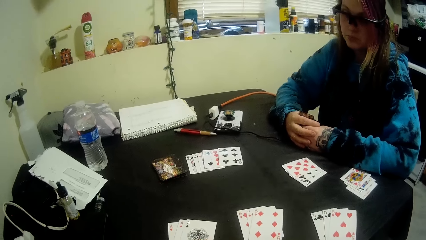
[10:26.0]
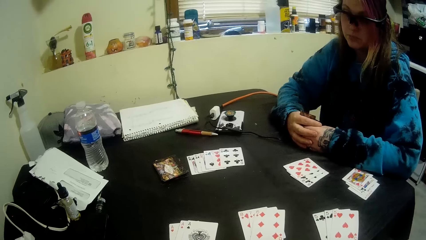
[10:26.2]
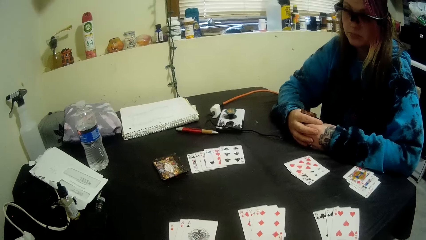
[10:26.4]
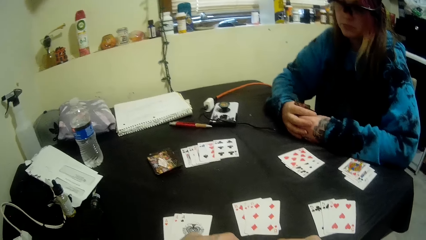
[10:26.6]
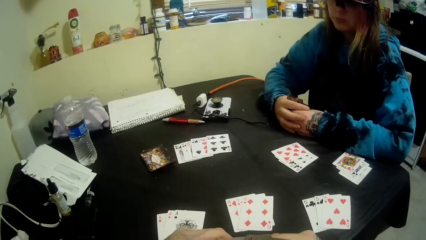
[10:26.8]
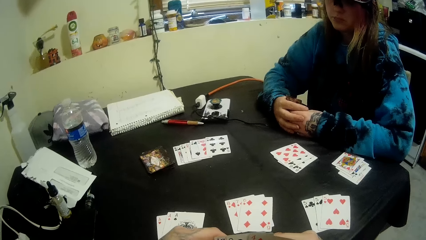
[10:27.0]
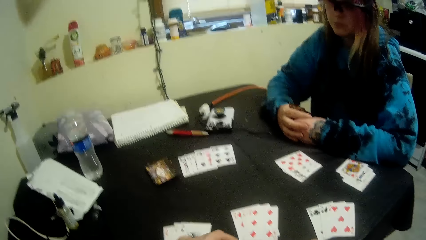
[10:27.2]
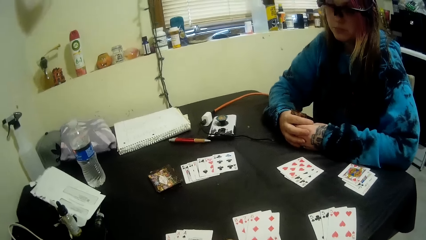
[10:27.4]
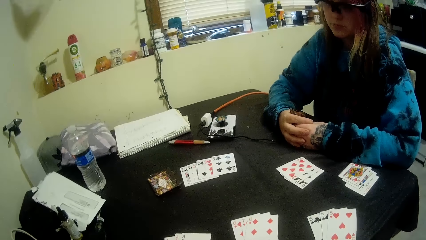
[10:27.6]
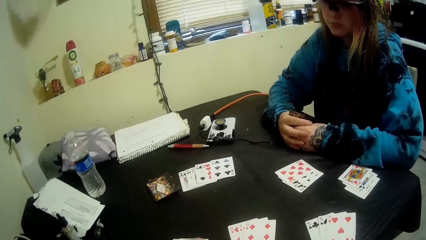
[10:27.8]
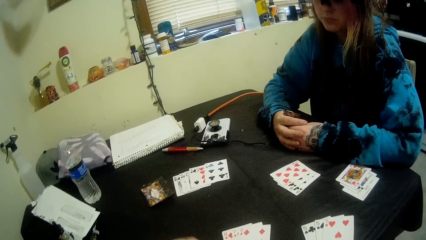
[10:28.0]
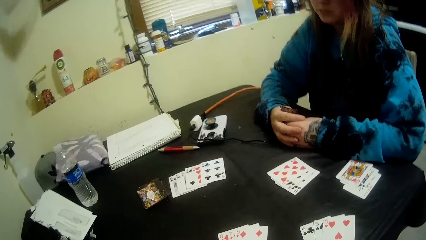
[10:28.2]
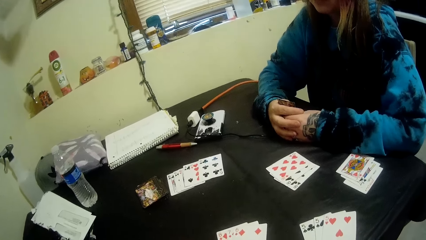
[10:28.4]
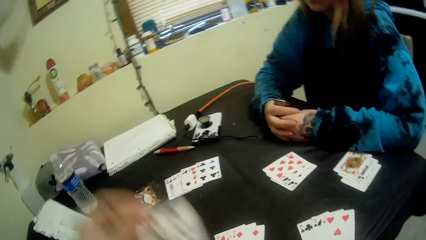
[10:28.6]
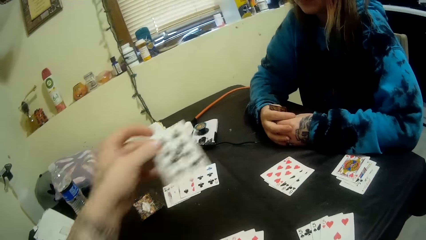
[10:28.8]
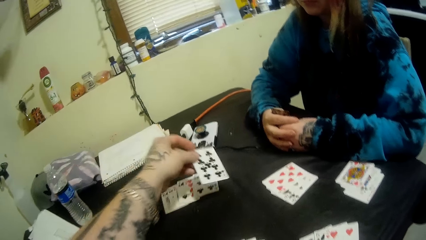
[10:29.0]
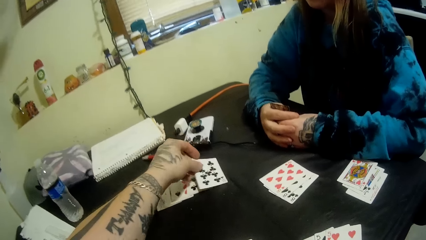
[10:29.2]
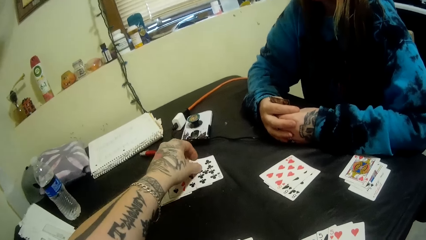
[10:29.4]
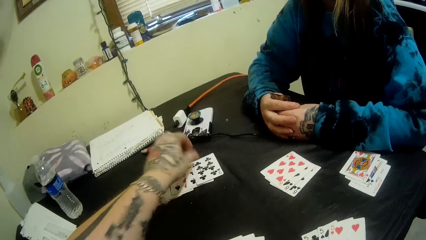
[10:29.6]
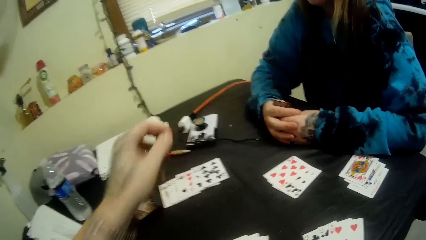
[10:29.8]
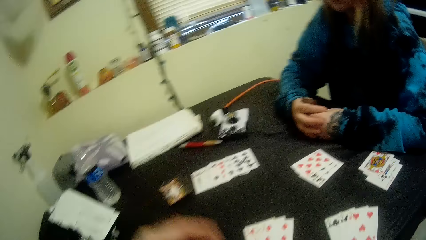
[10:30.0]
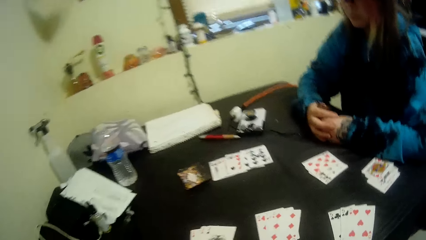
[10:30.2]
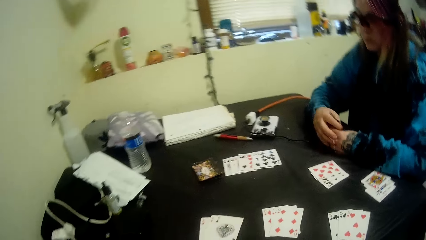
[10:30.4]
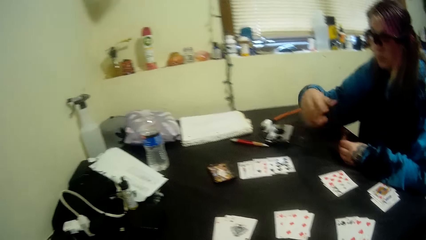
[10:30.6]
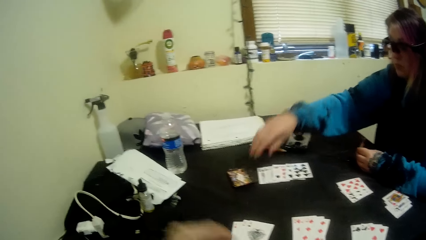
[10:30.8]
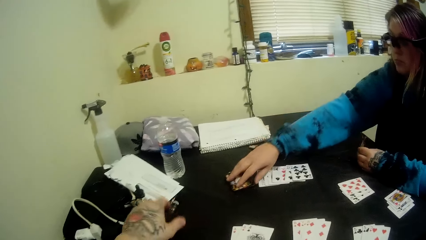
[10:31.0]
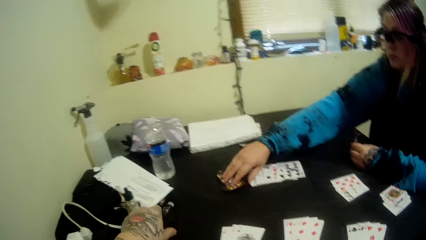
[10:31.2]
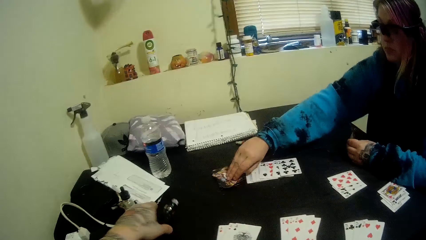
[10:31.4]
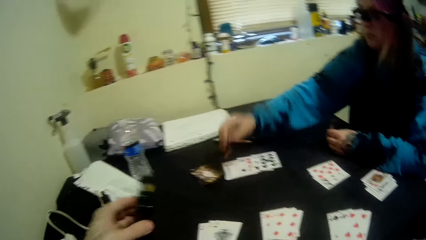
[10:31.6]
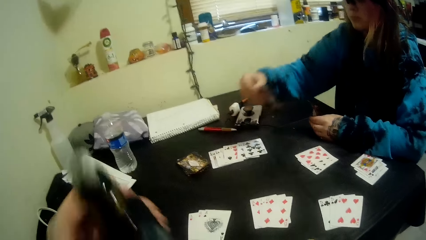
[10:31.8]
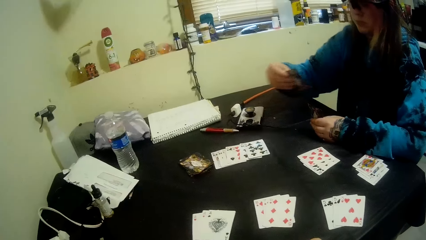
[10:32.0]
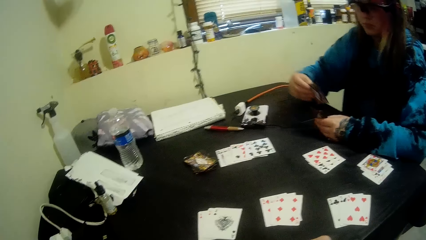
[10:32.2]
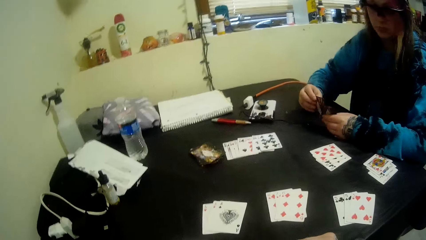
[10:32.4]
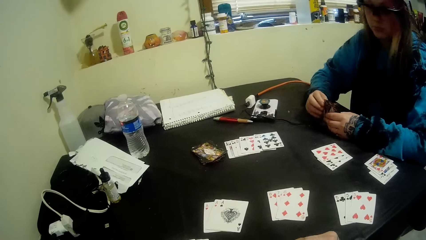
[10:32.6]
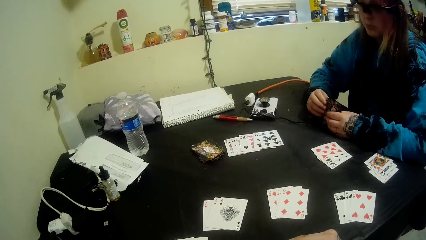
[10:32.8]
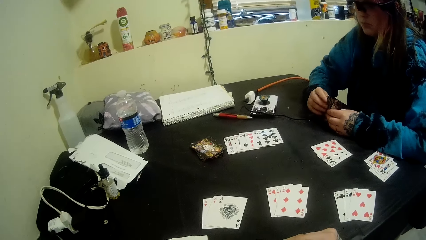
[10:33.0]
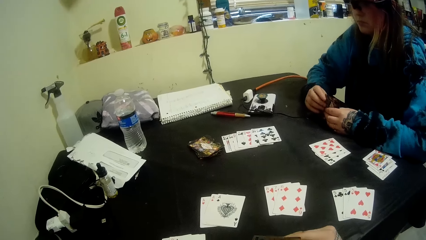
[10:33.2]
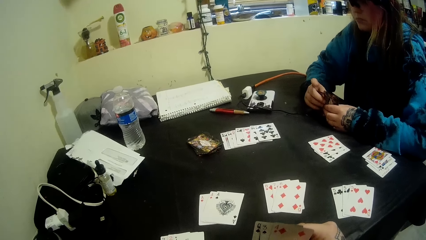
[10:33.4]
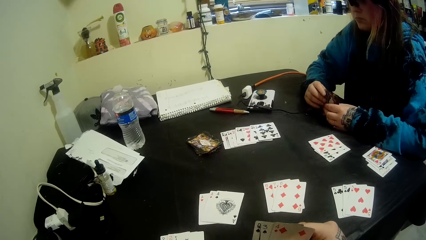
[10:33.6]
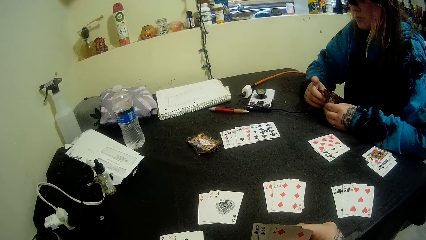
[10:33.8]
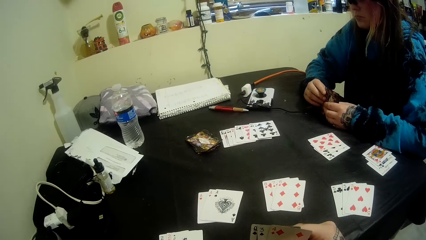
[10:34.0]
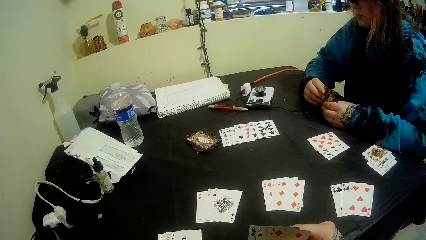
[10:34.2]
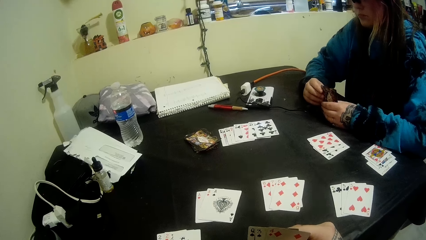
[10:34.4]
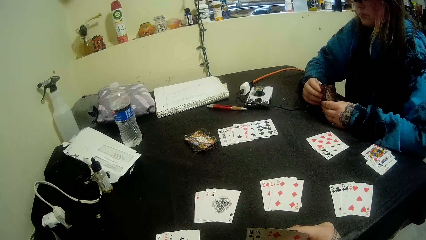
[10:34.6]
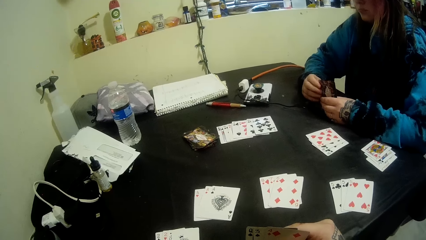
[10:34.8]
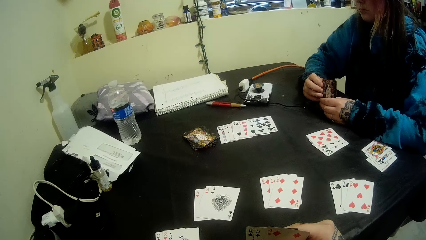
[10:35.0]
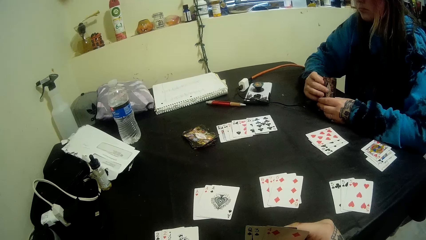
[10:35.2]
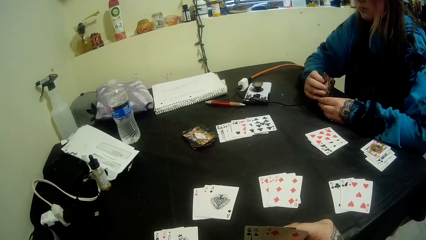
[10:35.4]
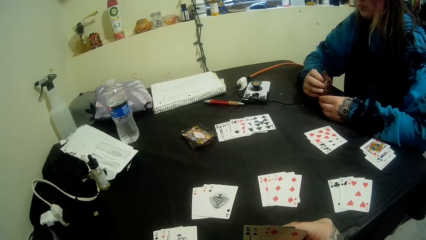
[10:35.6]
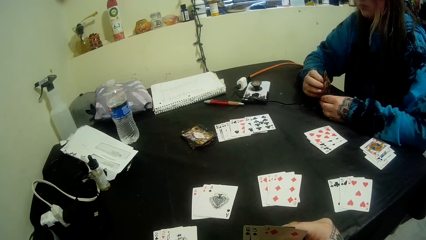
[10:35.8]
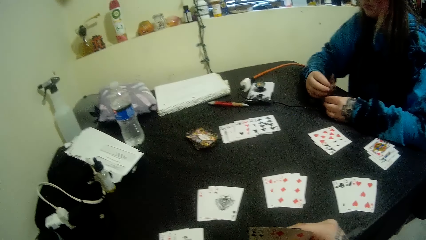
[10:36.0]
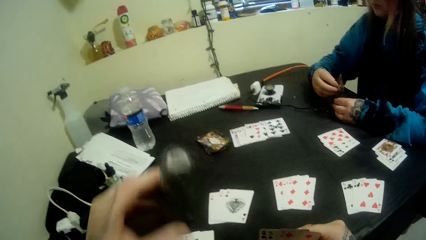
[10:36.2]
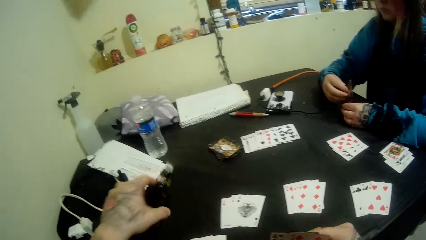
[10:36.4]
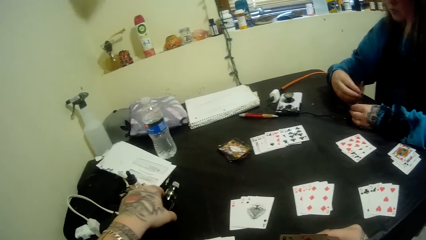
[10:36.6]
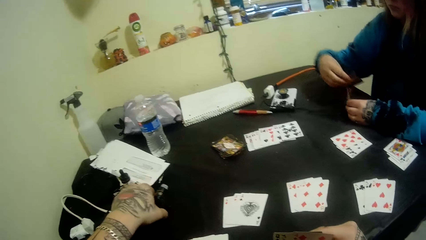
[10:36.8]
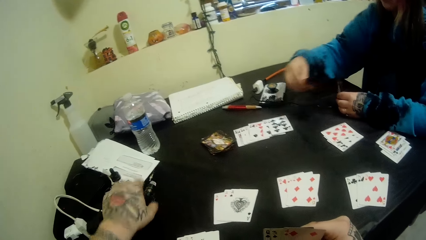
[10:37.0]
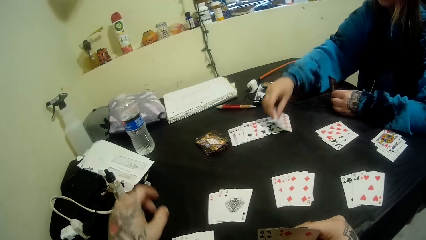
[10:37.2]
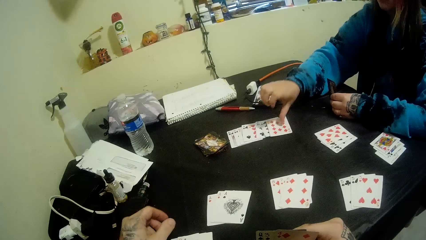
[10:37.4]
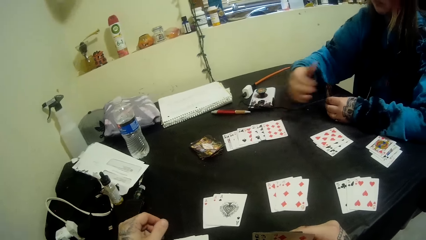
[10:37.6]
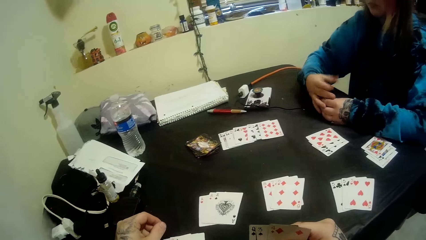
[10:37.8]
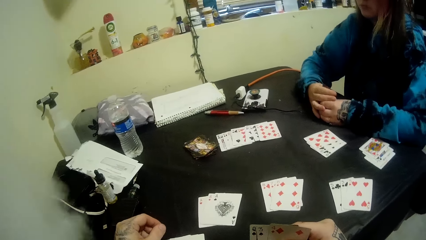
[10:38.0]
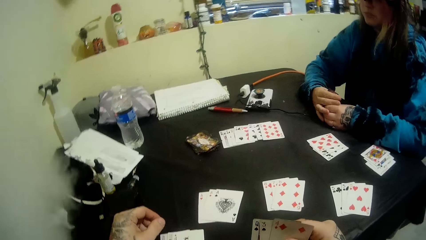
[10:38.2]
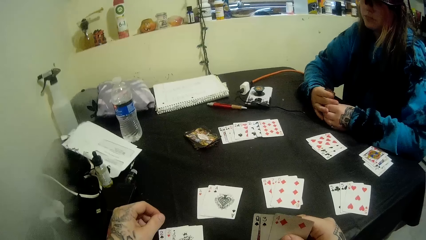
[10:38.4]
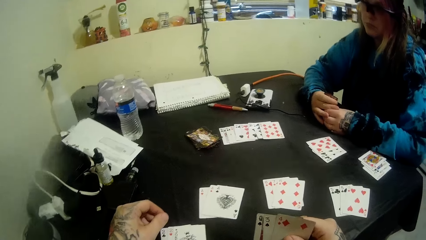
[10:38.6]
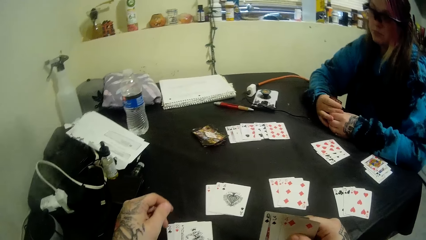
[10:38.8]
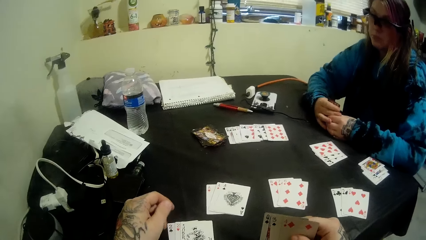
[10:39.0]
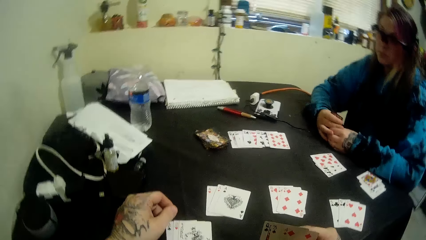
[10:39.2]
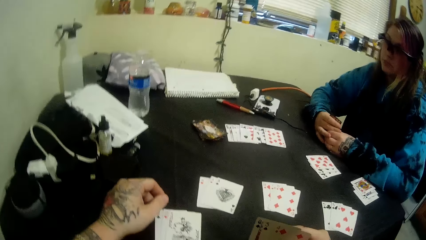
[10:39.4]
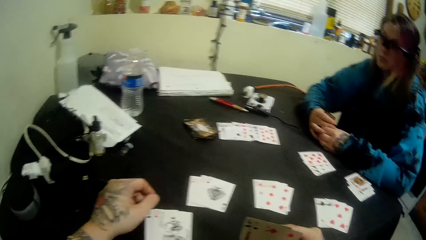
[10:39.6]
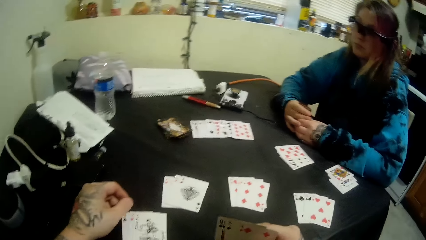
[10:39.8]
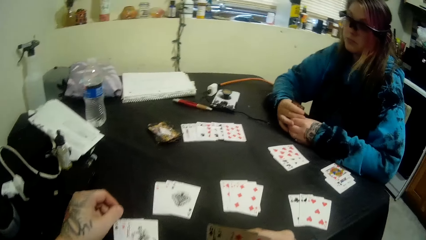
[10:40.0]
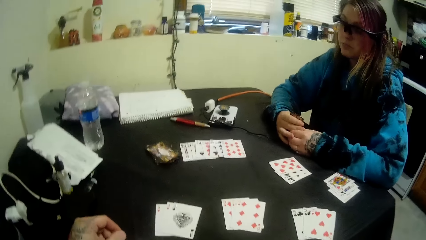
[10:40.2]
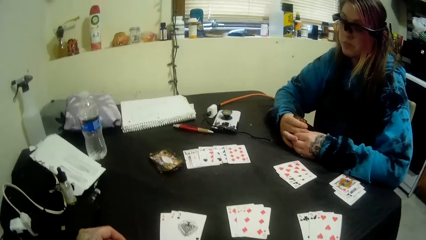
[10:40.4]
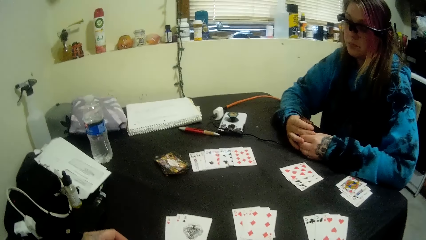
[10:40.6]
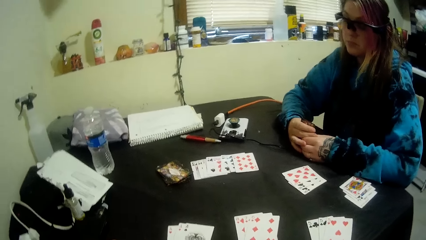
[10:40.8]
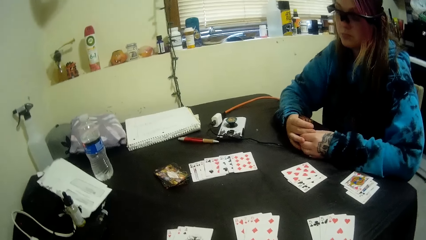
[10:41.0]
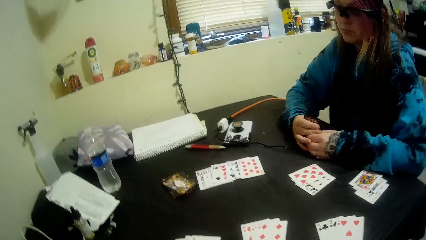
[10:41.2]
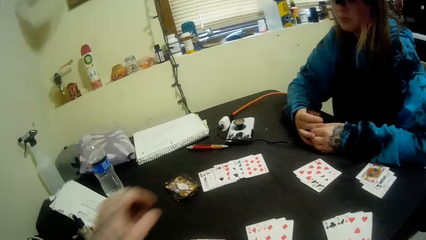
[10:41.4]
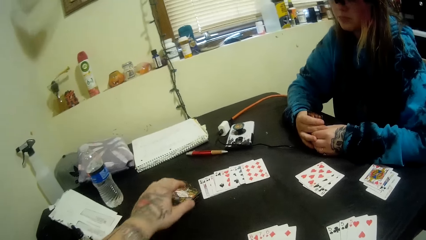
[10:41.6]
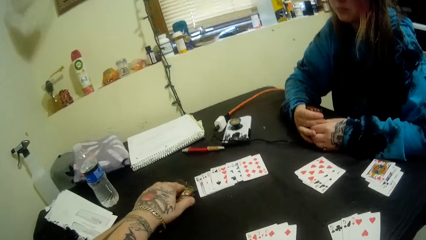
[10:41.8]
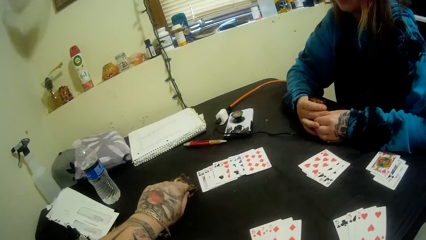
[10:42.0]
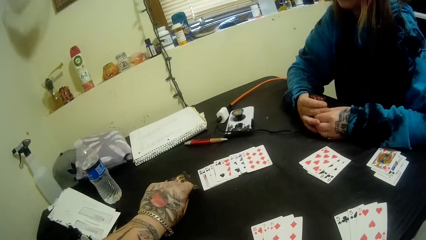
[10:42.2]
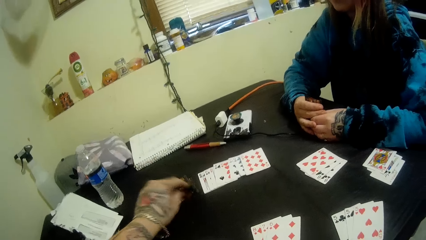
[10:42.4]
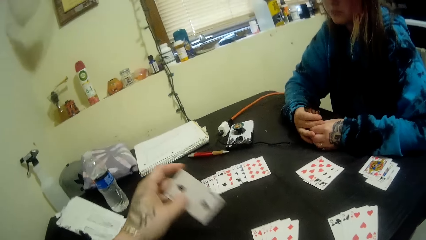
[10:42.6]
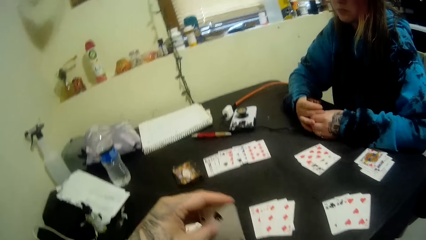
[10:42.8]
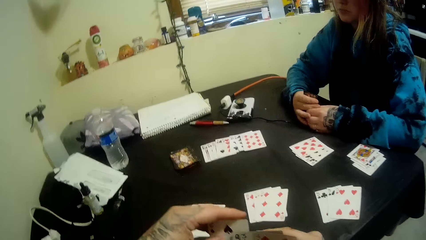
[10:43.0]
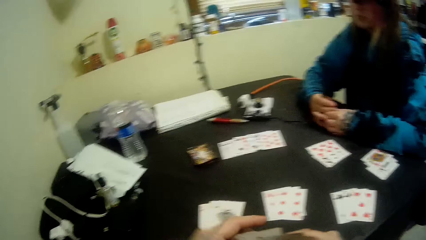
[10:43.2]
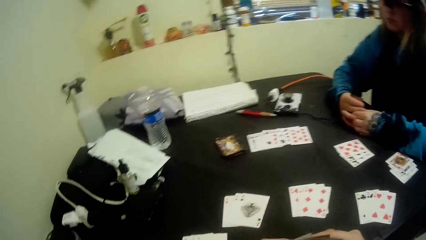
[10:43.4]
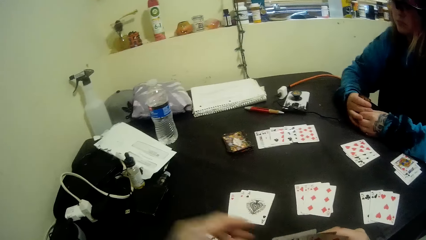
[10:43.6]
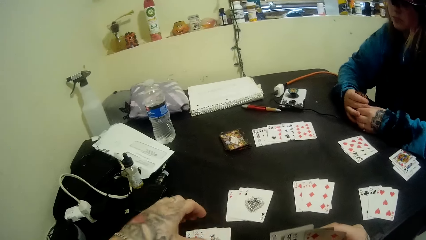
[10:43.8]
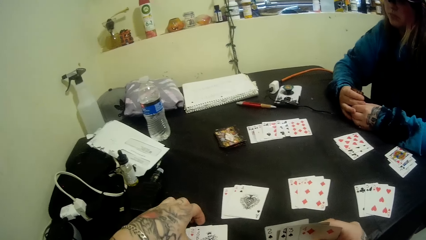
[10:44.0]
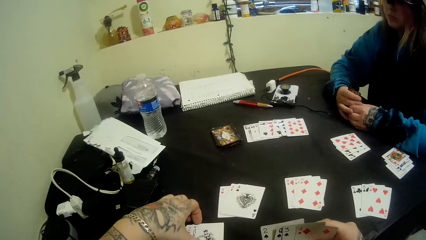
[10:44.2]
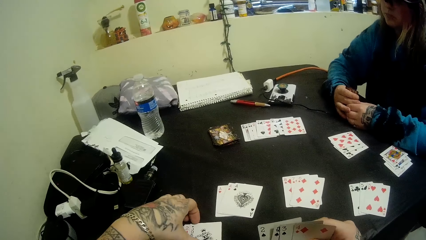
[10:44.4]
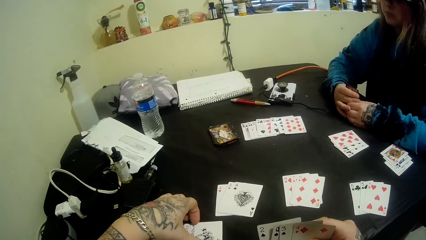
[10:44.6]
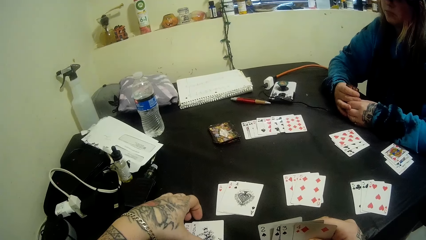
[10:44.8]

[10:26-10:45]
The camera wearer puts a card on the table. A person takes a card from the table. The camera wearer takes a cigar cane or bottle on the table. He puts the bottle on the table with his left hand. He exhales smoke. He picks another card on the table with his left hand.
